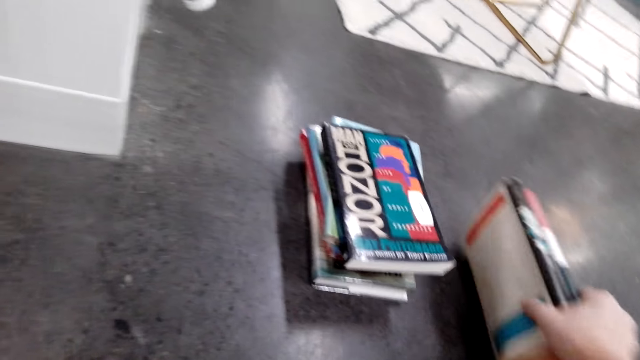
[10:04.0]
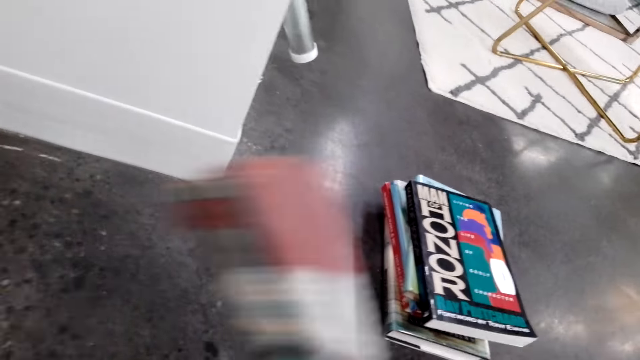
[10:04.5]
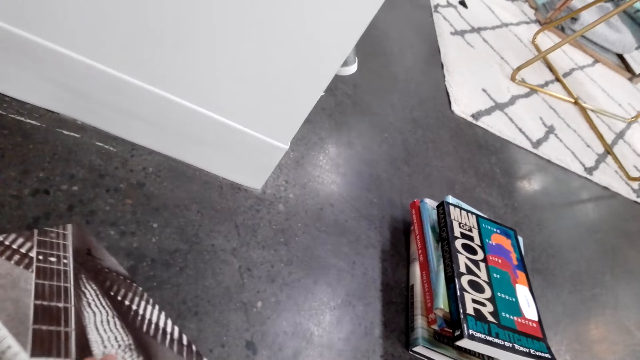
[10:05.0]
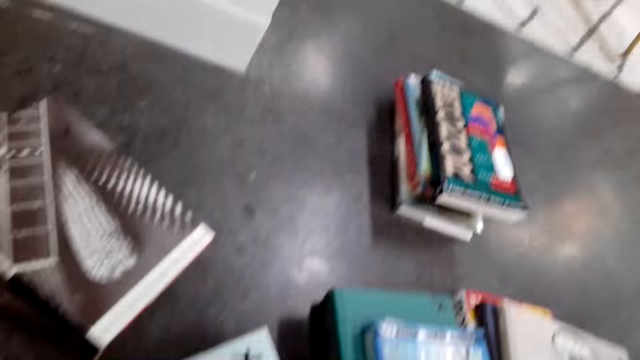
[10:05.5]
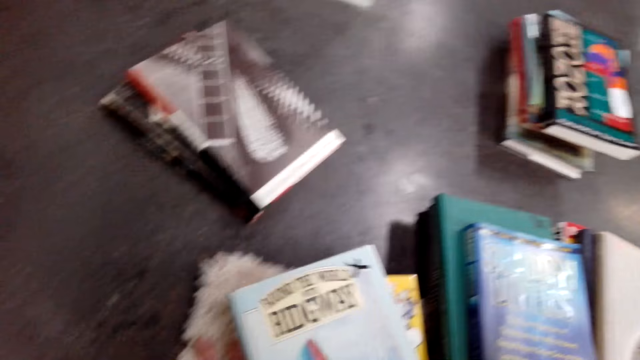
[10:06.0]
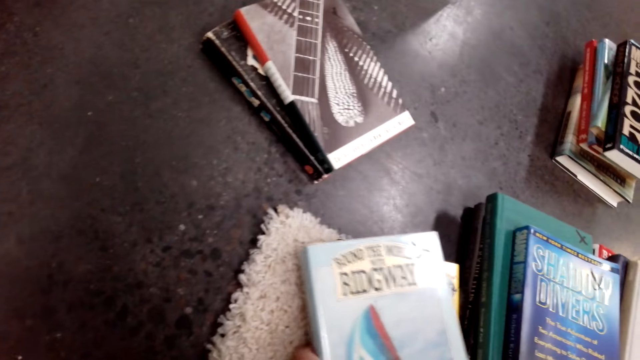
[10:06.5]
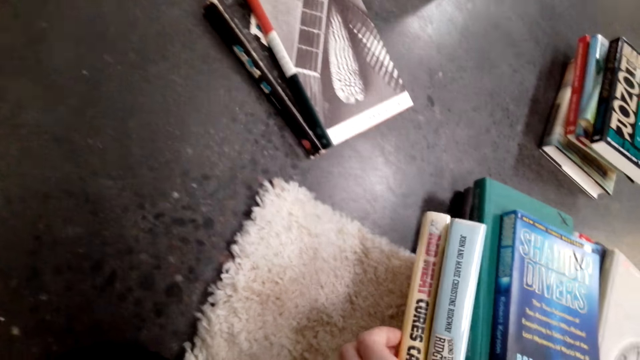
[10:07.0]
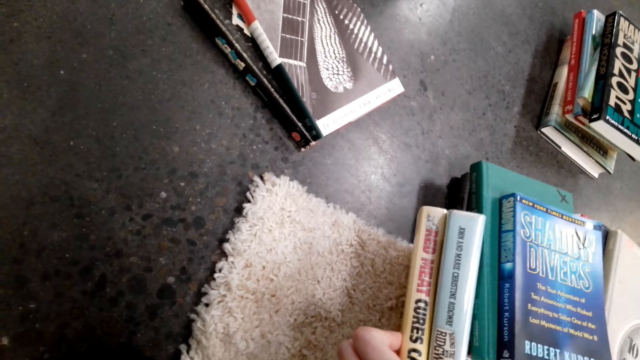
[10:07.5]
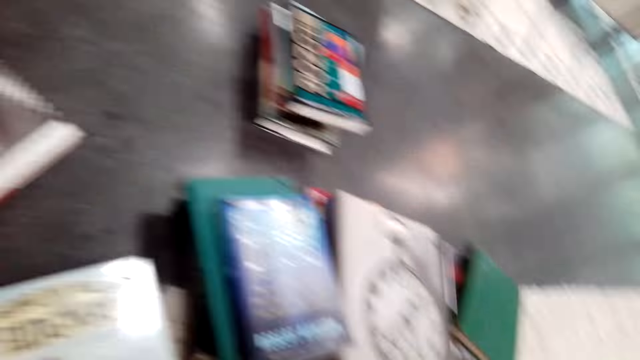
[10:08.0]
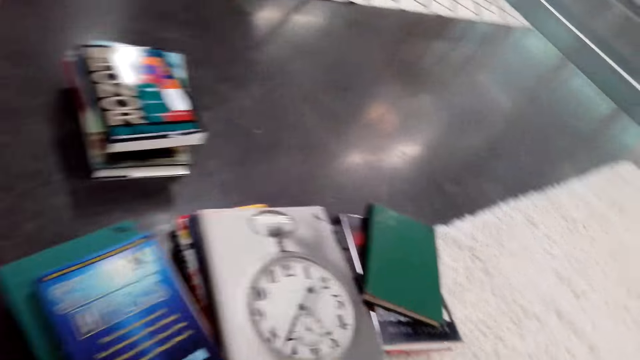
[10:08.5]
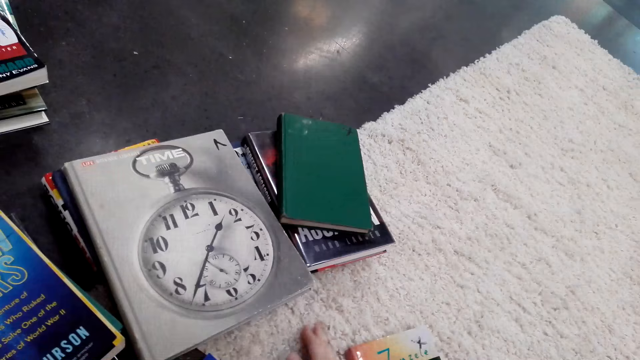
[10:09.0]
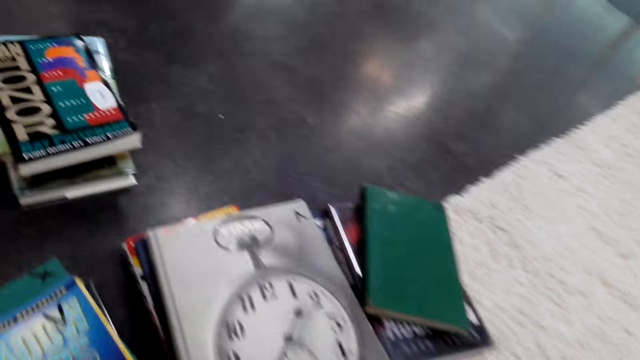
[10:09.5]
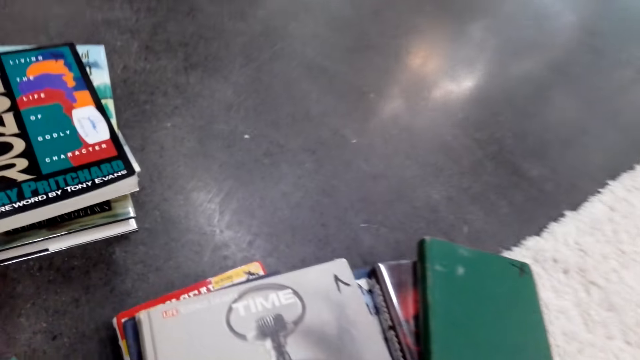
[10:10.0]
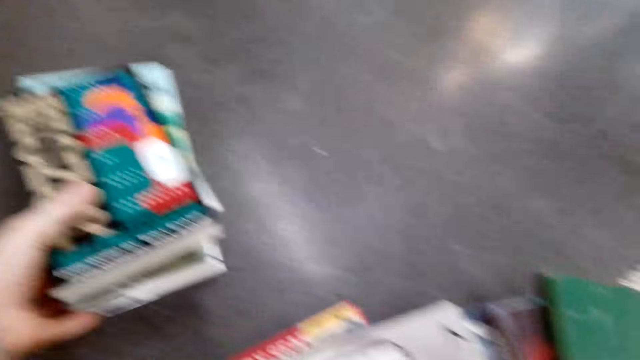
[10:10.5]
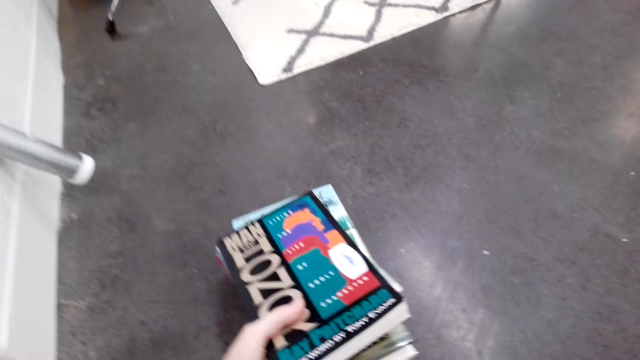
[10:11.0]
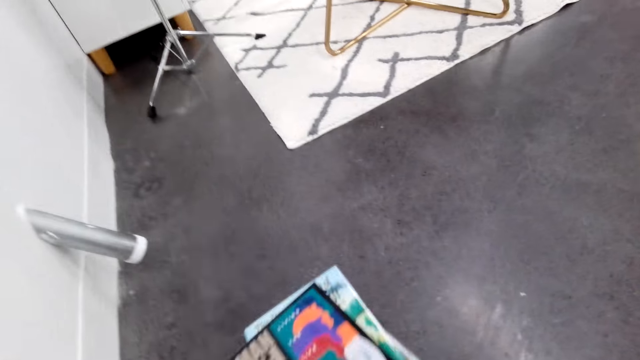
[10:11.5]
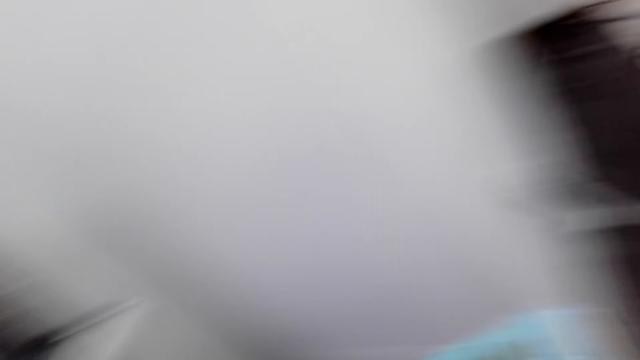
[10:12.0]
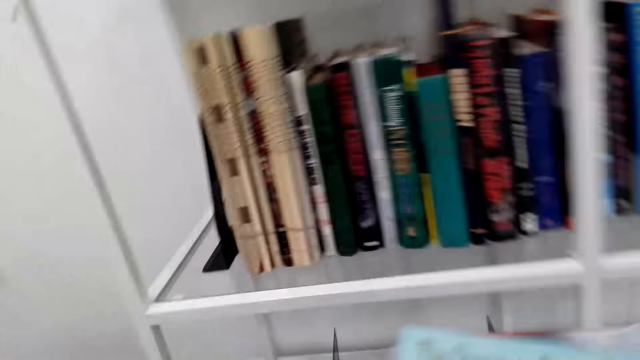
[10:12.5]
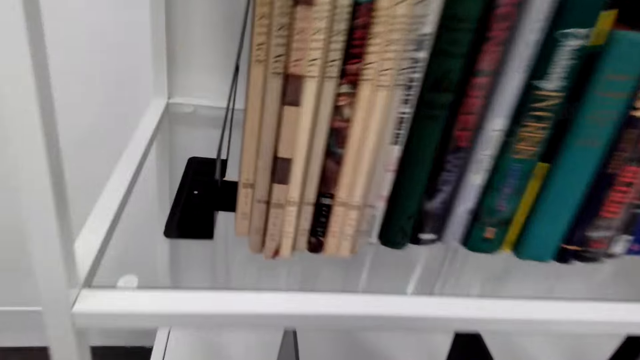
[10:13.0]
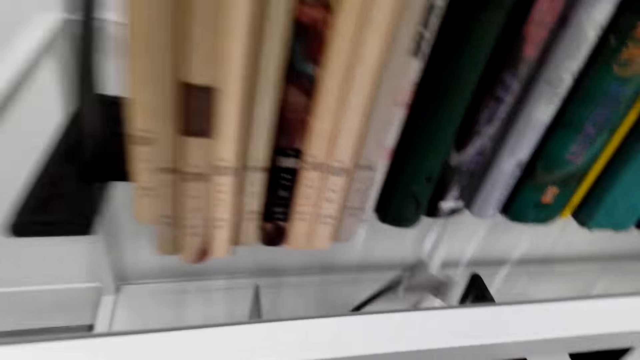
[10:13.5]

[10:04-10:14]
The camera wearer looks at the books. They put the books on the floor. They pick books on the floor. They look at the books. They look around the books. They pick books on the floor and move around.

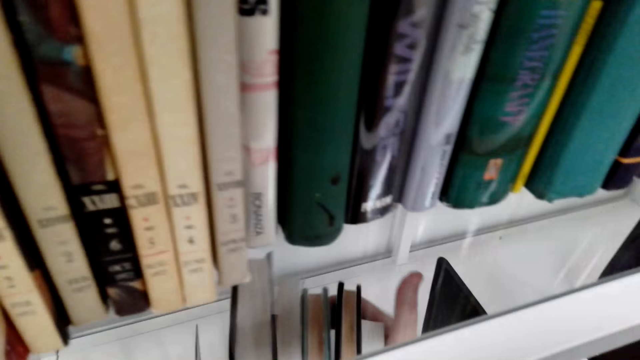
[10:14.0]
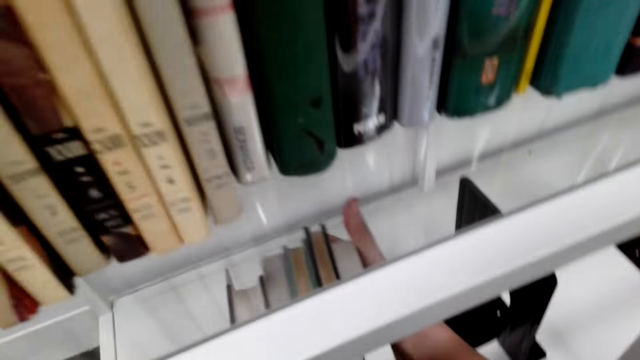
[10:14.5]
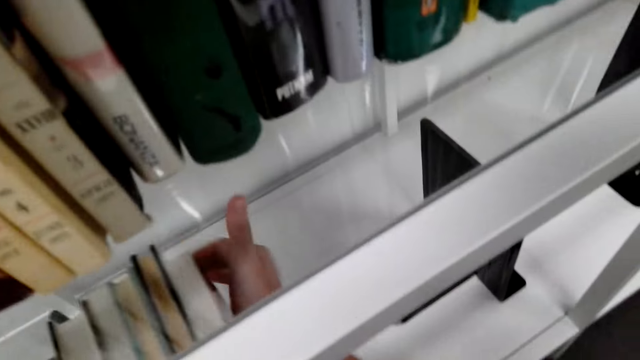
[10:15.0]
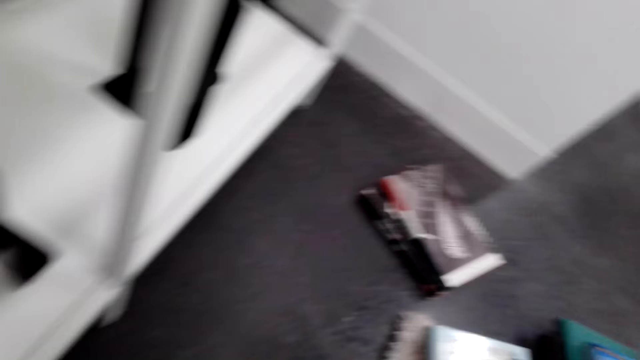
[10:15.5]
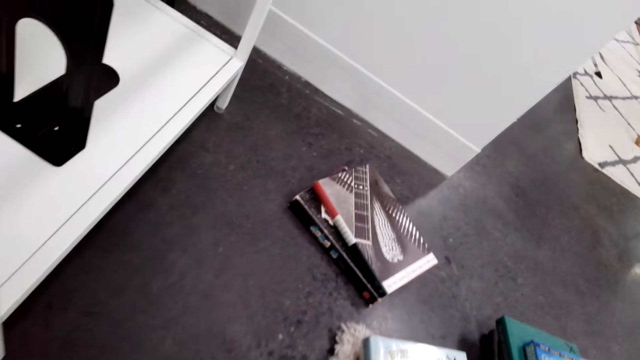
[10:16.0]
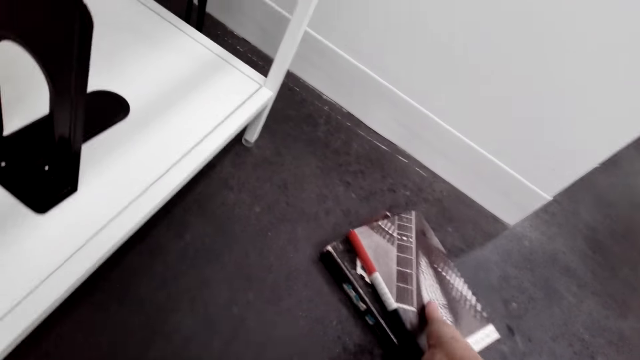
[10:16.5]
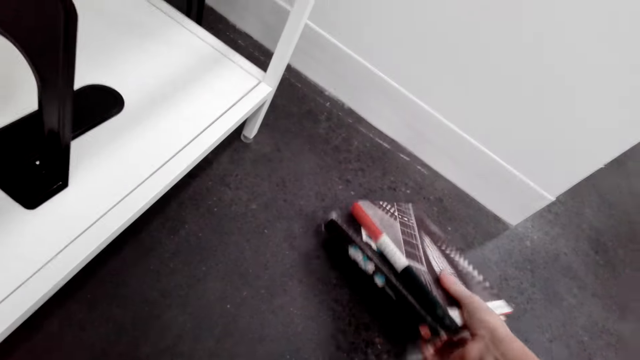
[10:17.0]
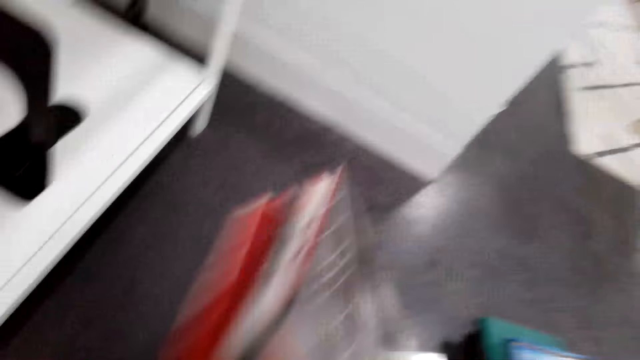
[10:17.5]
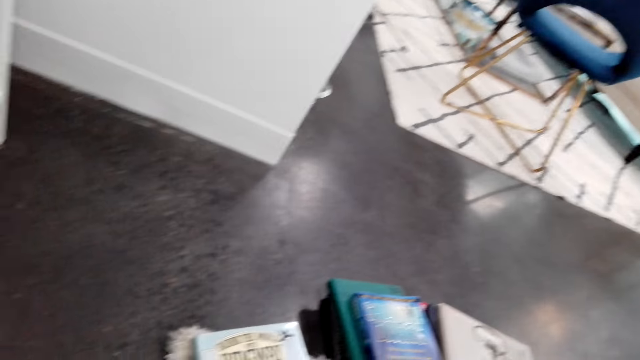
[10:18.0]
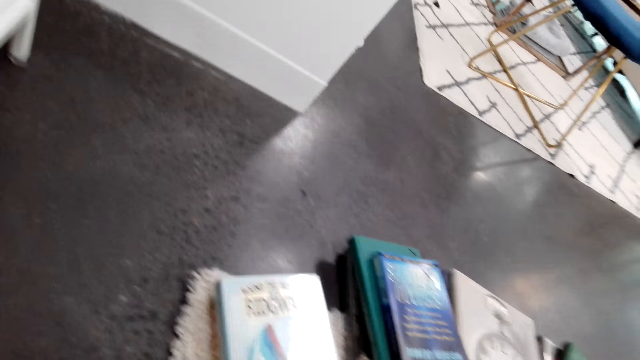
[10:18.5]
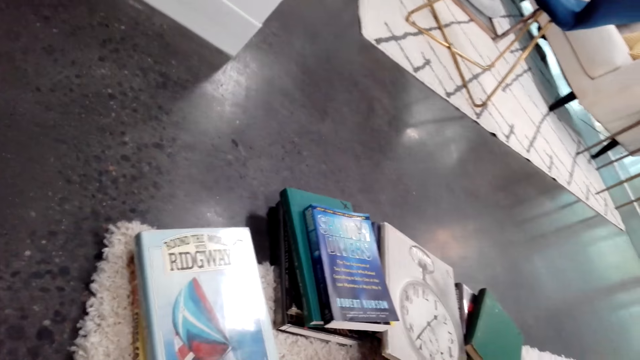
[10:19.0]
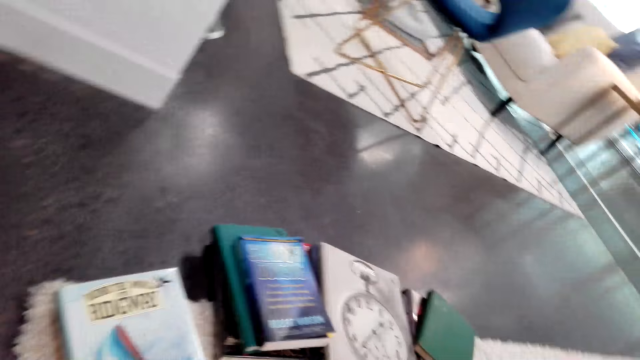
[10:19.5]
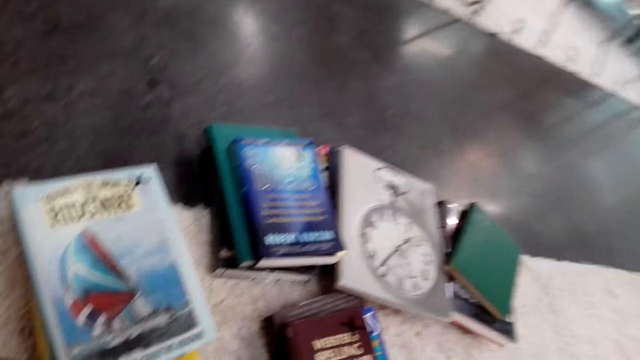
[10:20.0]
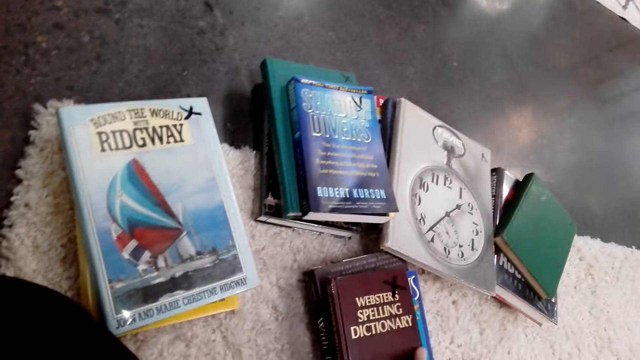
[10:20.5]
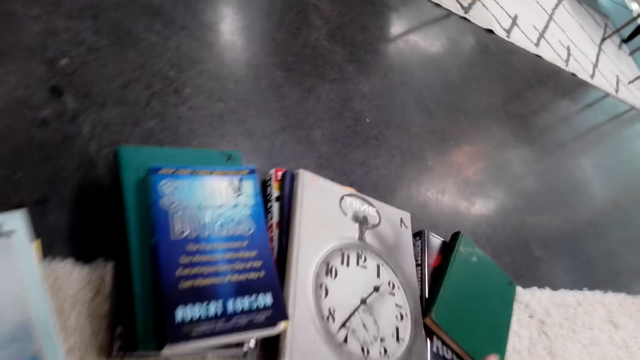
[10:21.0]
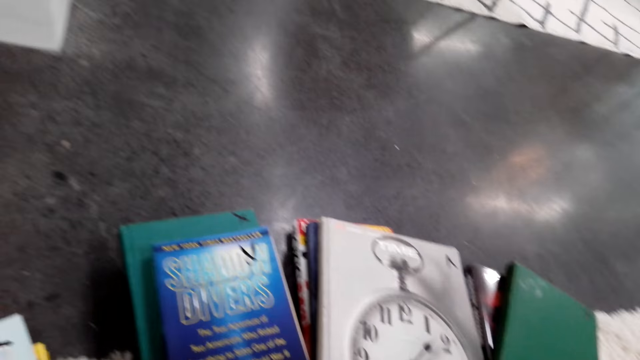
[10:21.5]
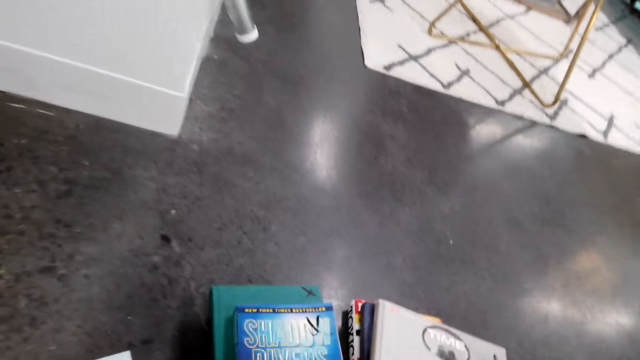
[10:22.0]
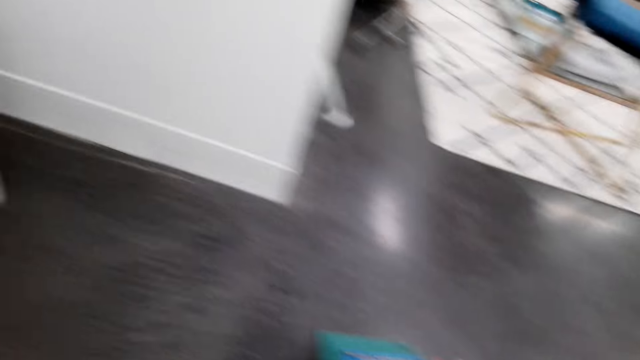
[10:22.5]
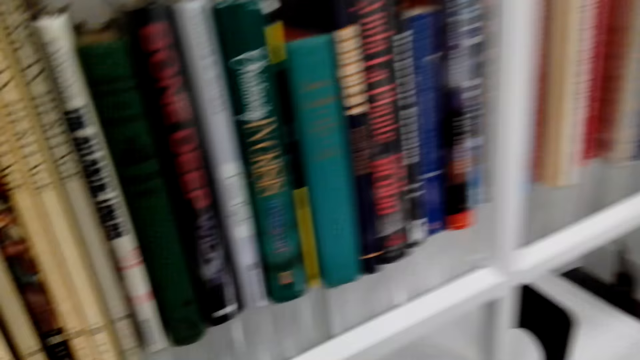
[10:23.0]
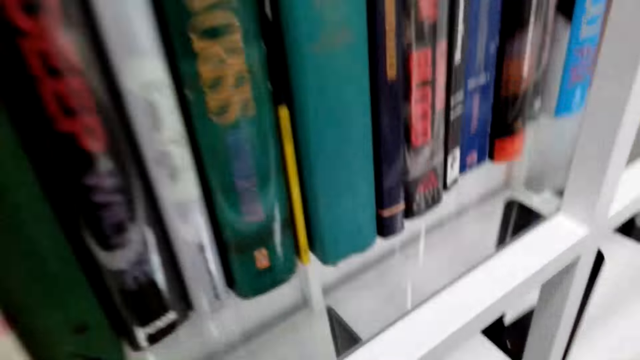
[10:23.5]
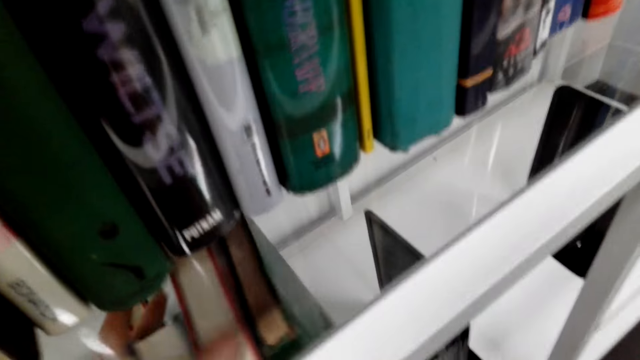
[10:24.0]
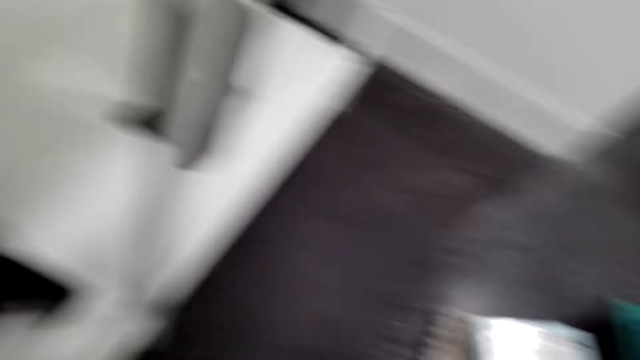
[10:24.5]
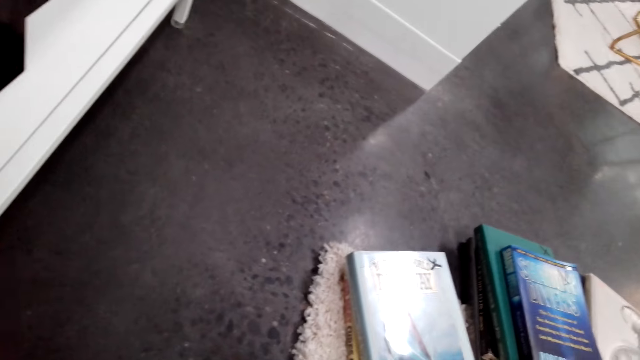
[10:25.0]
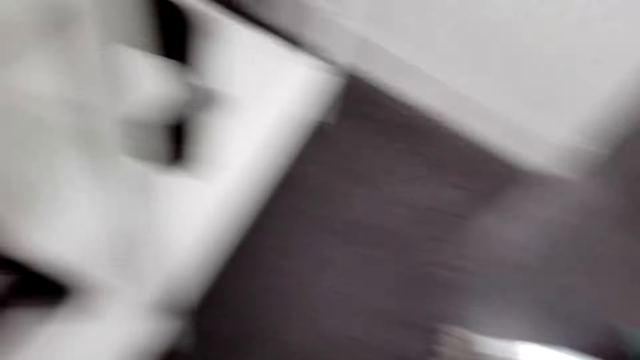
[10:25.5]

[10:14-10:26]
The camera wearer arranges the books in the shelf. They move around. They pick books on the floor. They move around. They put the books in the shelf. They look around the books. They arrange the books in the shelf. They look around.
